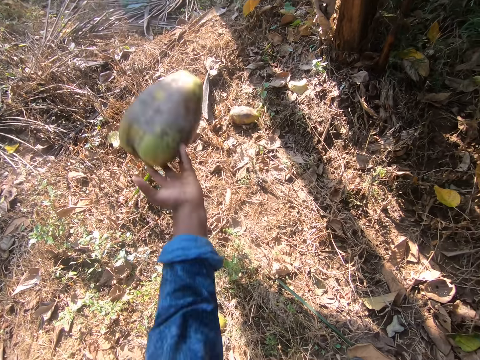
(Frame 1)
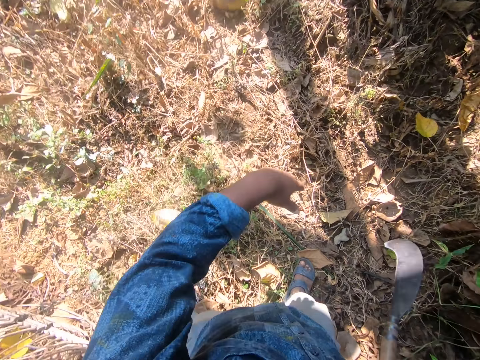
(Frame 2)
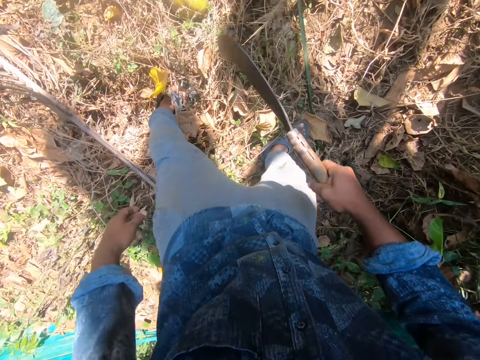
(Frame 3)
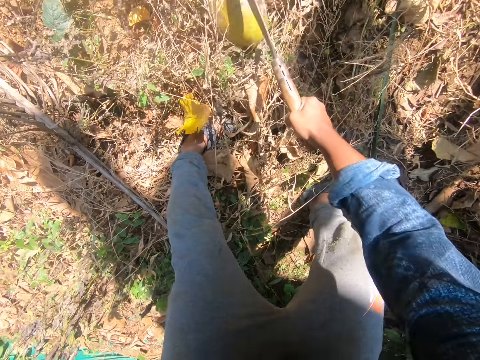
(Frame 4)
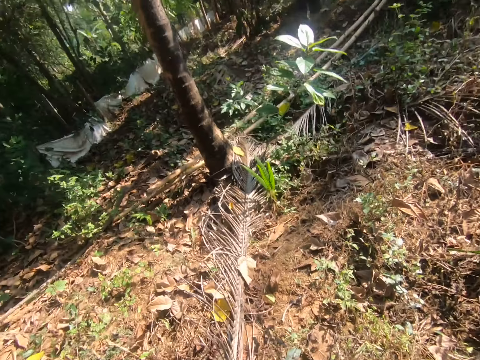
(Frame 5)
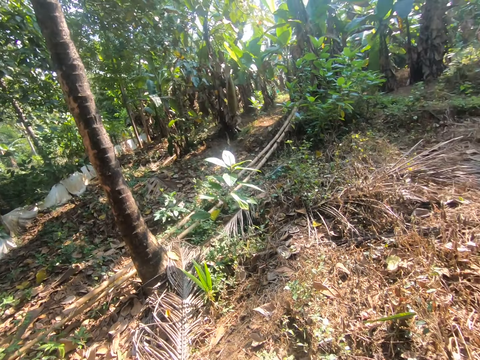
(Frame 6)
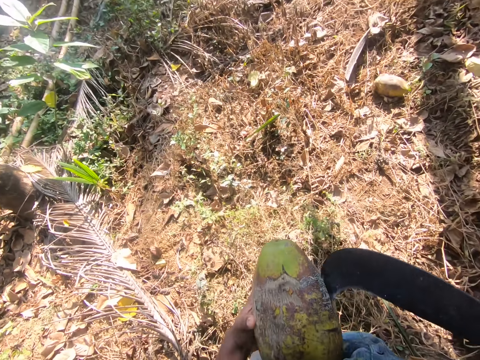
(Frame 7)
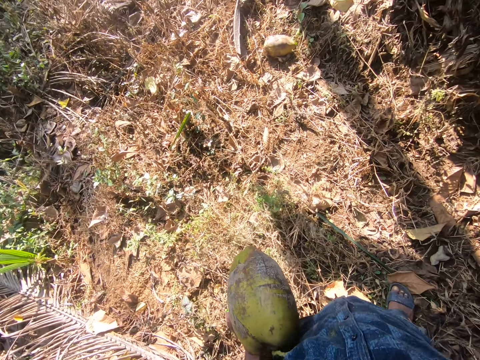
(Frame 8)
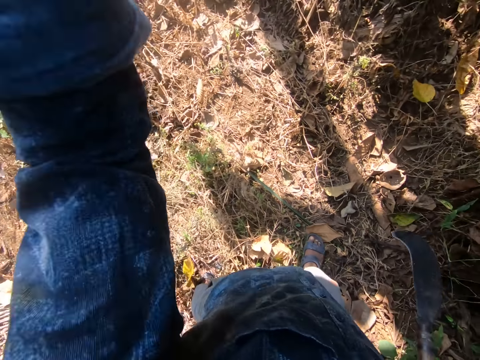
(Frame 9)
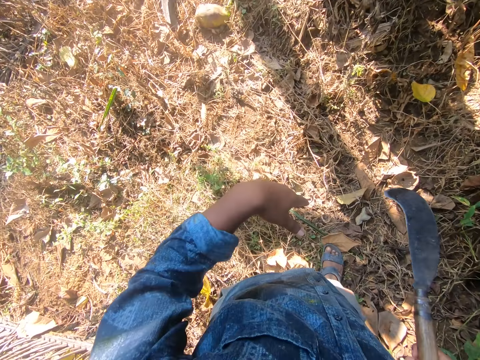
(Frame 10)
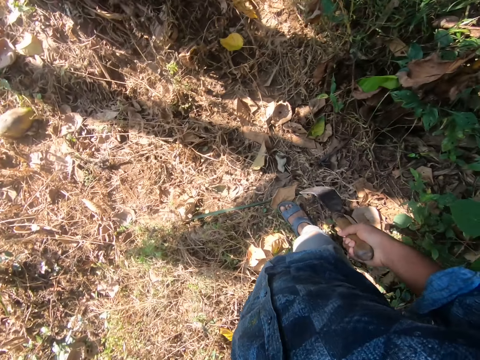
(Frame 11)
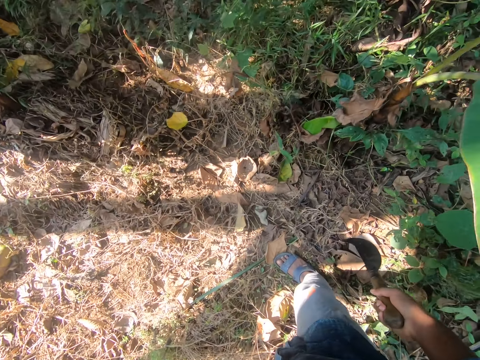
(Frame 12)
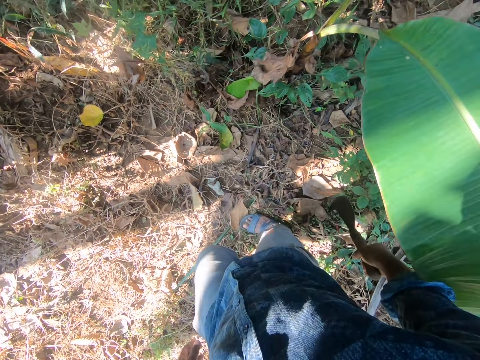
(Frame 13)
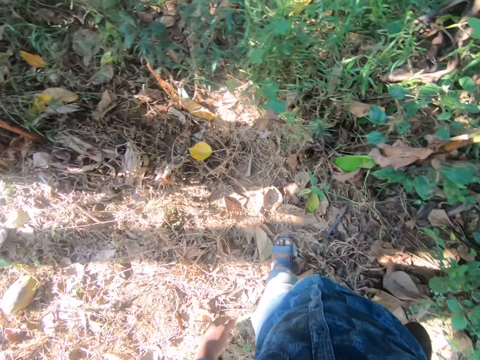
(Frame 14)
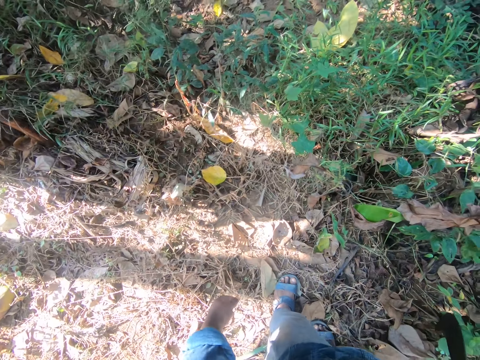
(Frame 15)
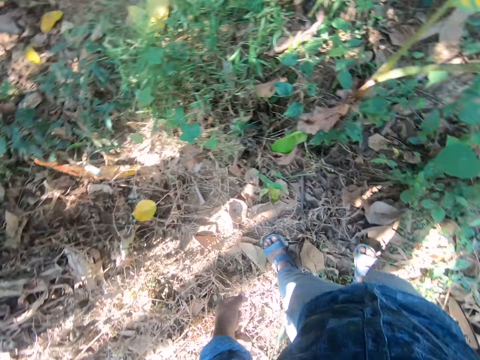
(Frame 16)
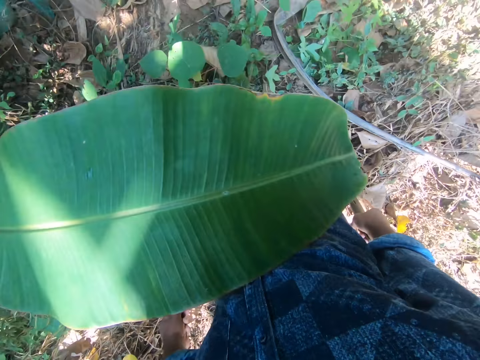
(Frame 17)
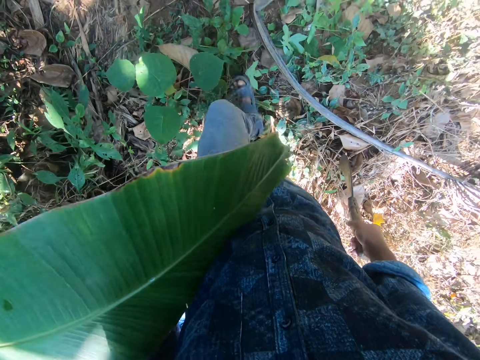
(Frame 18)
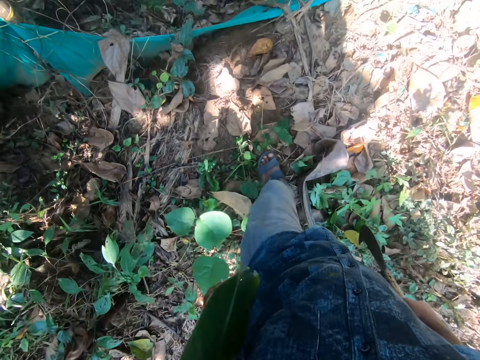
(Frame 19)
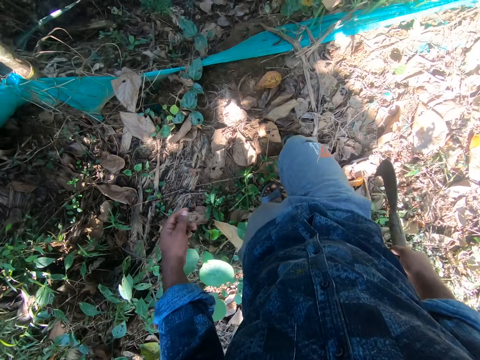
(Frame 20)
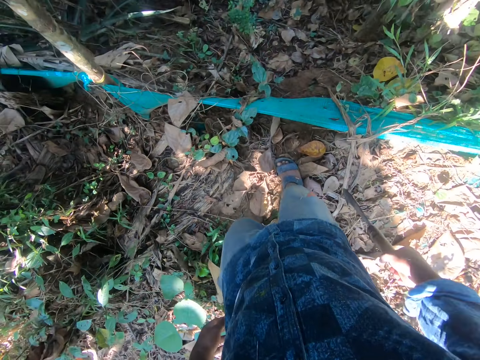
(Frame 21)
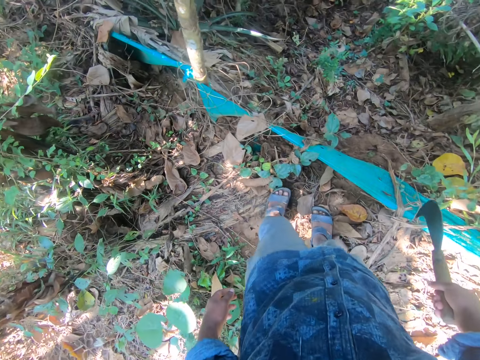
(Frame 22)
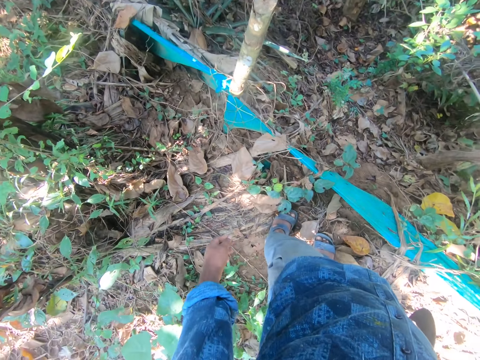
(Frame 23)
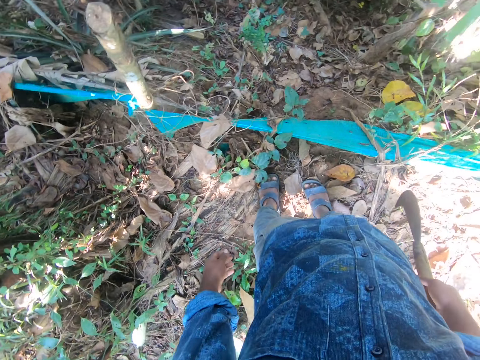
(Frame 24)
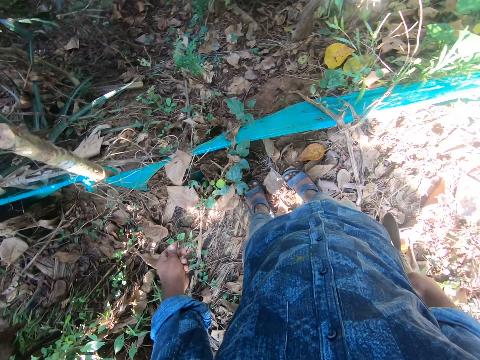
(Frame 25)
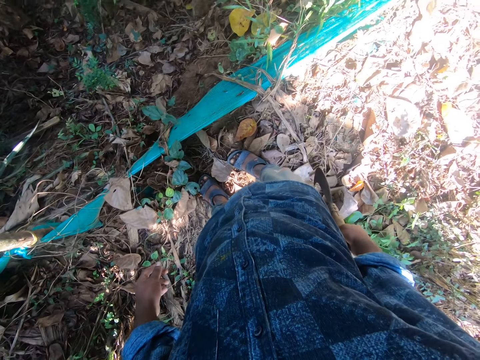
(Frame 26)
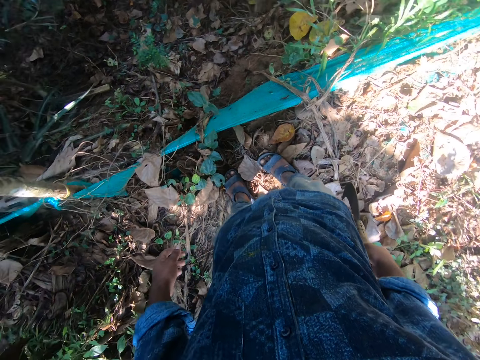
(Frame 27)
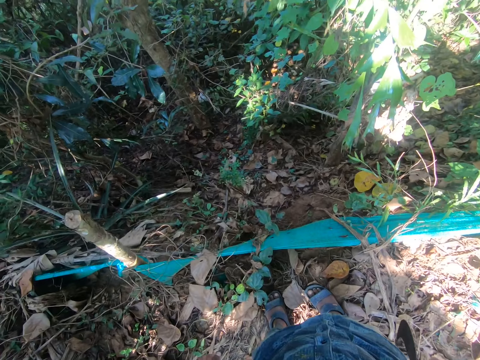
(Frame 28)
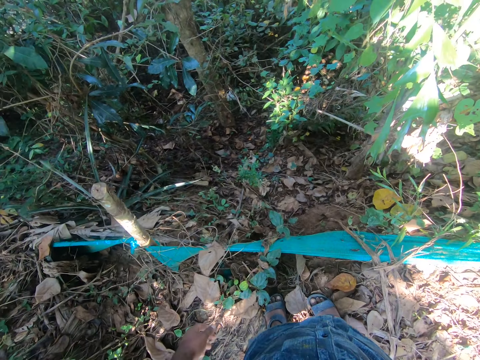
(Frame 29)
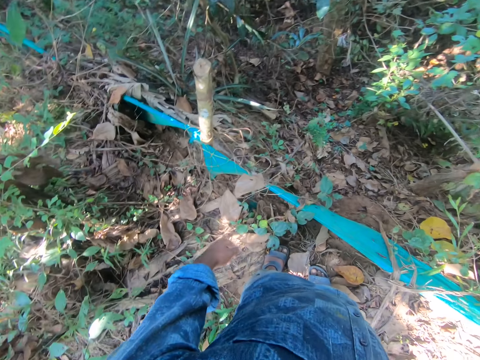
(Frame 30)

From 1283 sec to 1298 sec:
The camera wearer drops the coconut in his left hand on the ground. He picks up a coconut from the ground with the sickle in his right hand. He looks around. He removes the coconut from the sickle in his right hand with his left hand. He drops the coconut in his left hand on the ground. He looks around. He walks around. He looks around. He walks towards the fence. He looks around.

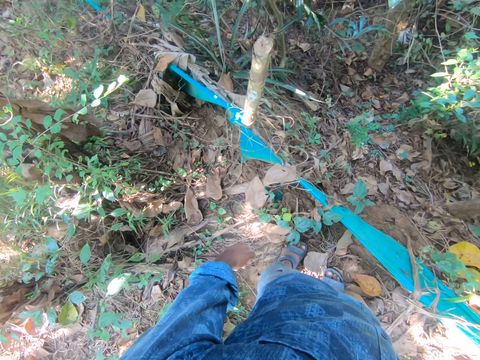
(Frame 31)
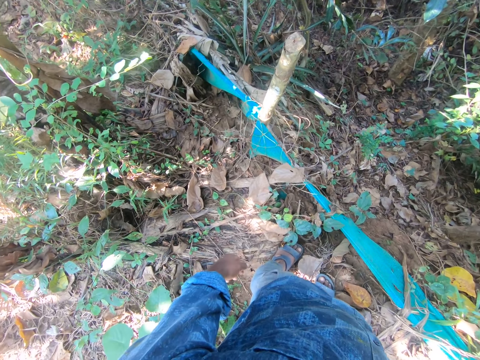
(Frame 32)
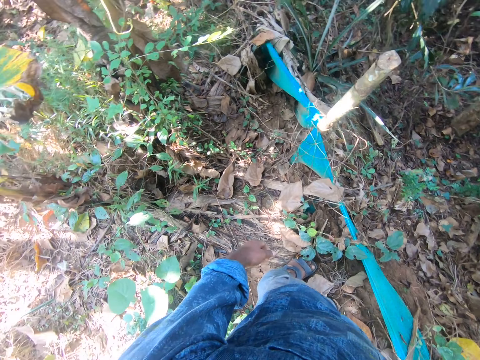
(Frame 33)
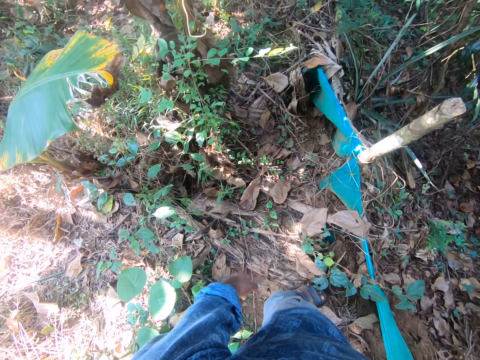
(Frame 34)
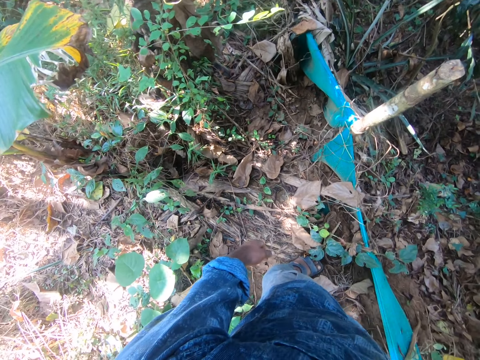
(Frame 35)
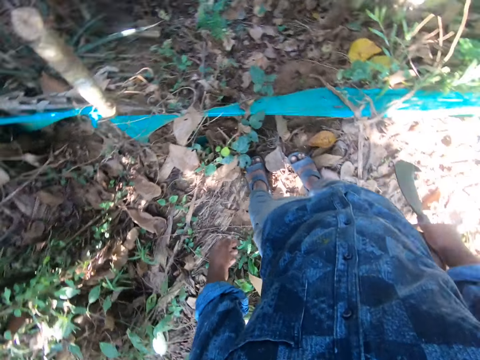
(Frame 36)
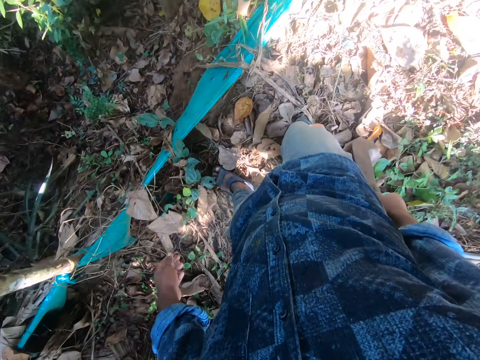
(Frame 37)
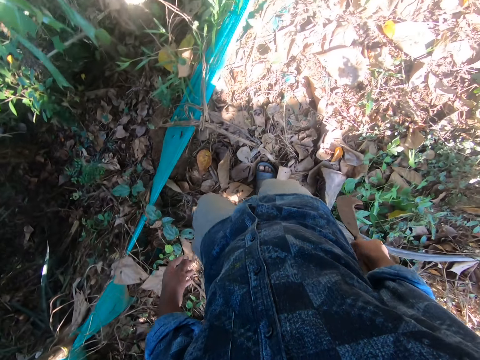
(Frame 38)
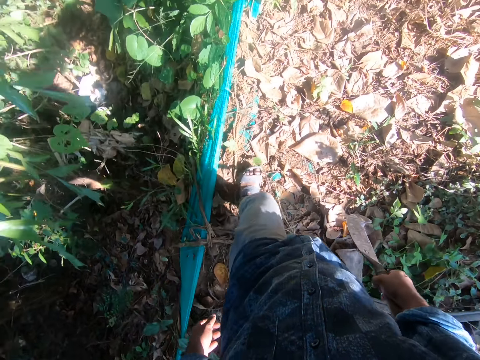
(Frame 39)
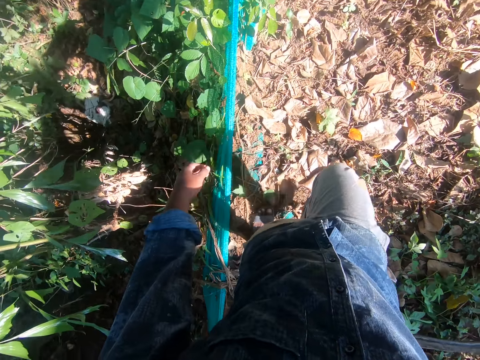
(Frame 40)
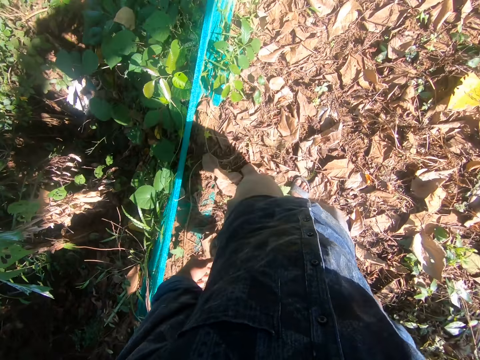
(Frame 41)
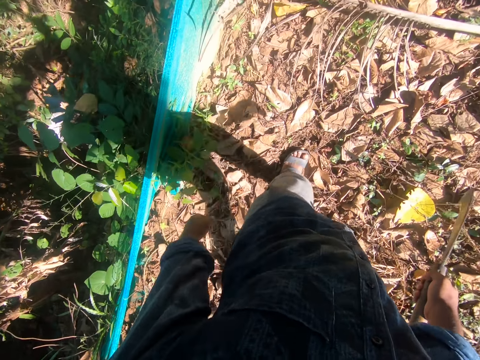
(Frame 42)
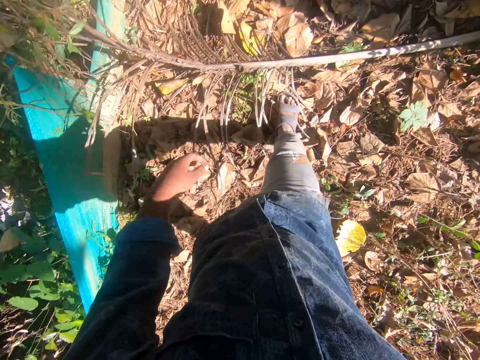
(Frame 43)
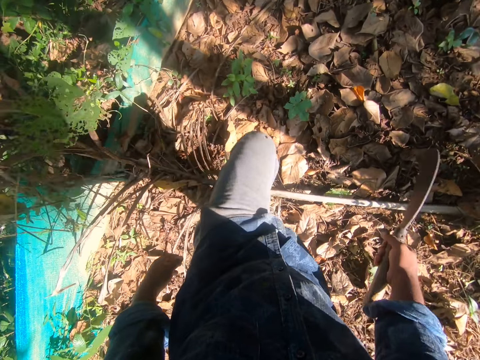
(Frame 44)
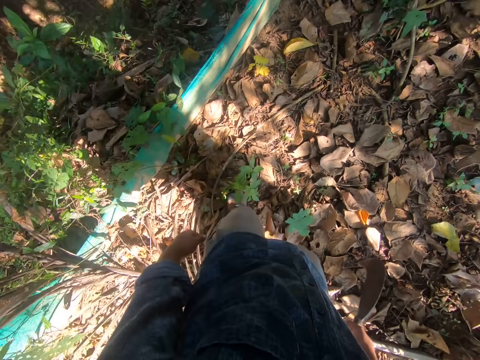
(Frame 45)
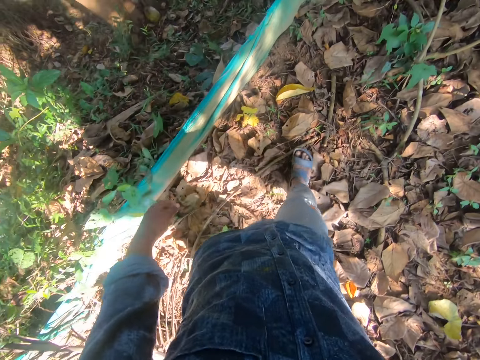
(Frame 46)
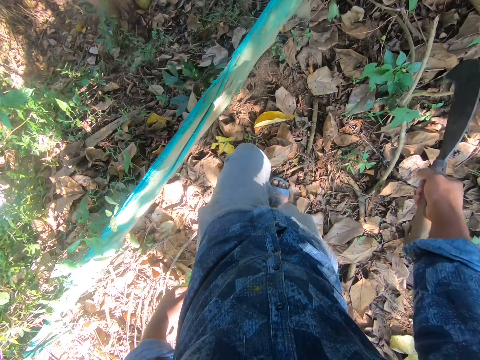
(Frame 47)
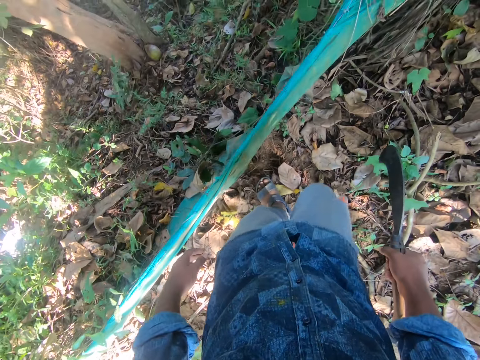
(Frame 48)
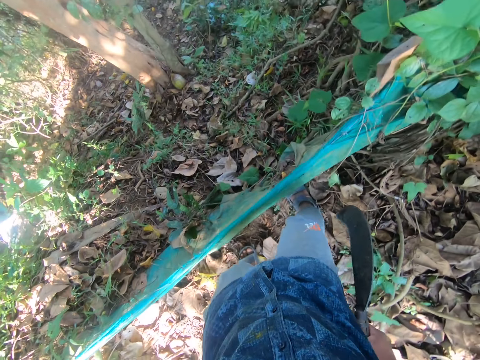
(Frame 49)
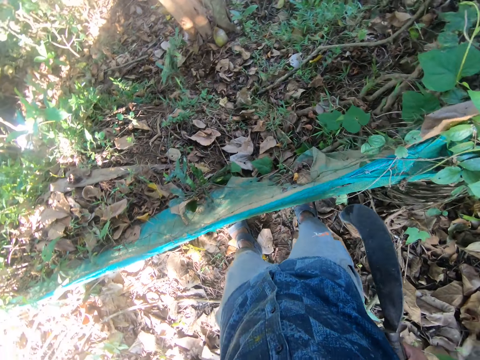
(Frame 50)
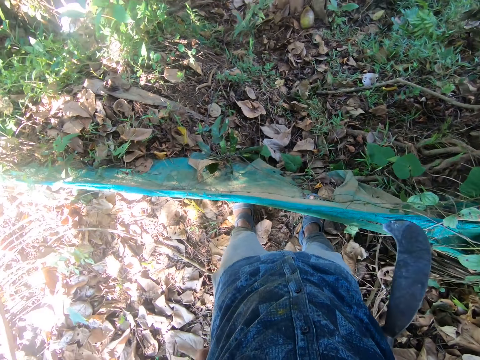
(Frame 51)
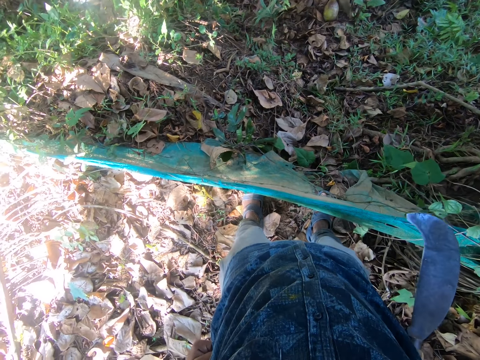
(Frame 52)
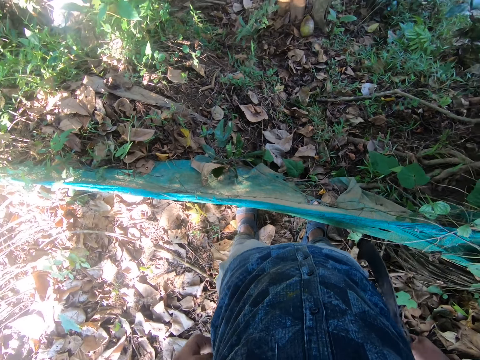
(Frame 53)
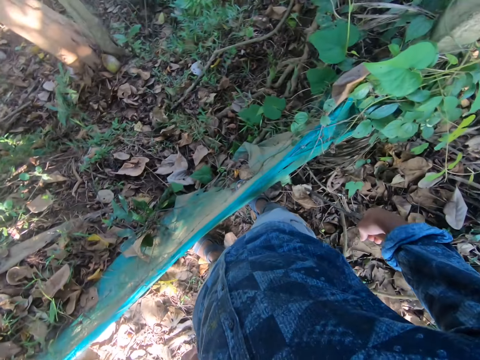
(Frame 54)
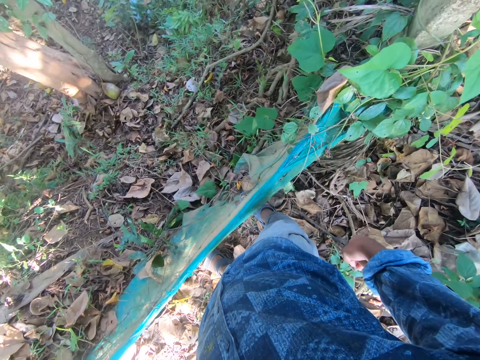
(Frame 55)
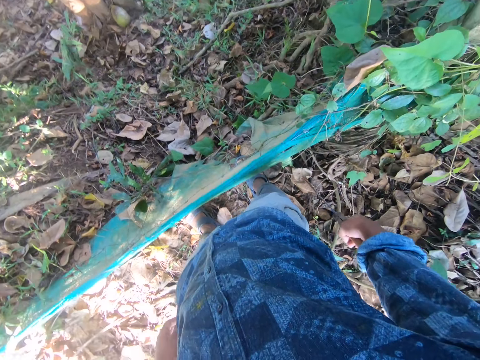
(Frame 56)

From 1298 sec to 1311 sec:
The camera wearer walks around. They look around.
